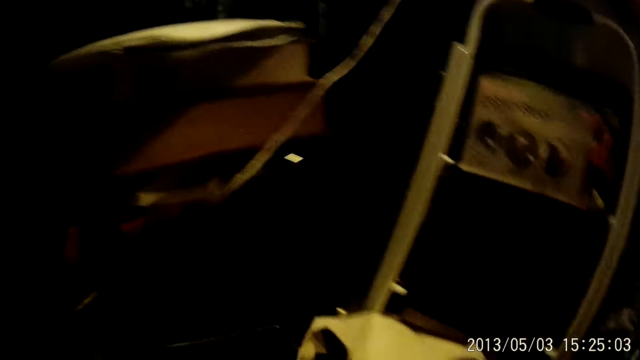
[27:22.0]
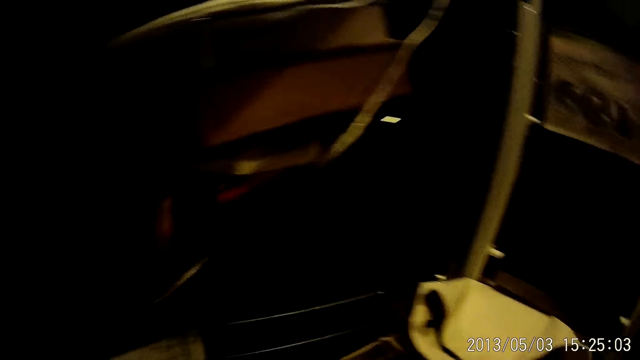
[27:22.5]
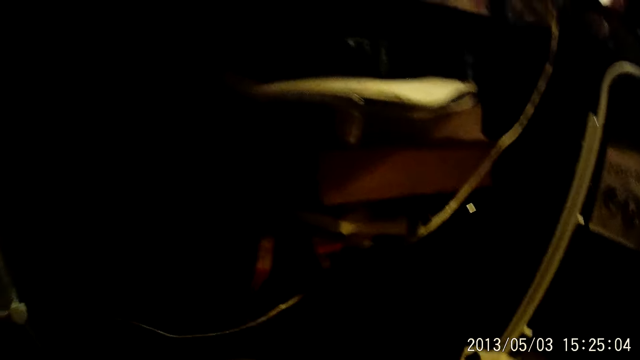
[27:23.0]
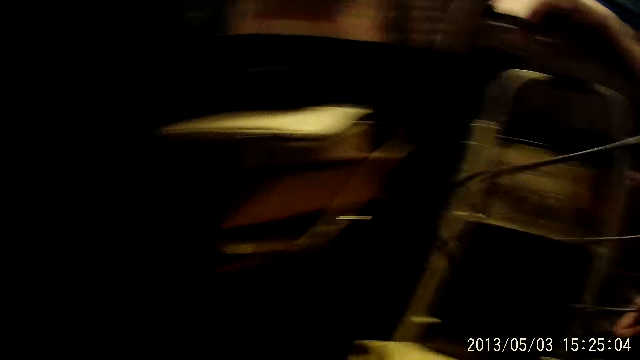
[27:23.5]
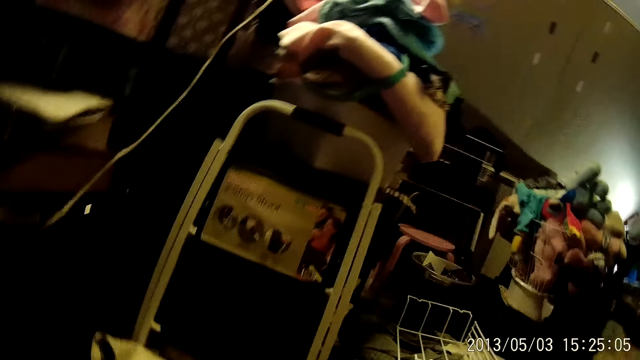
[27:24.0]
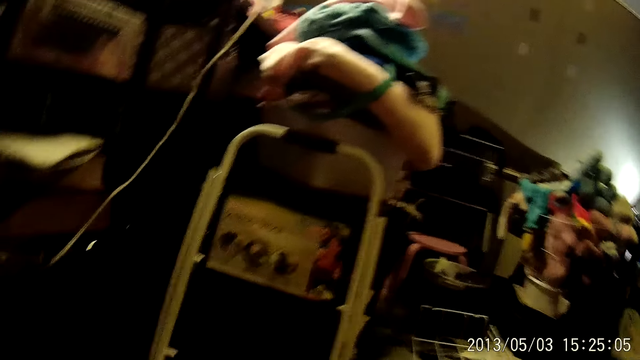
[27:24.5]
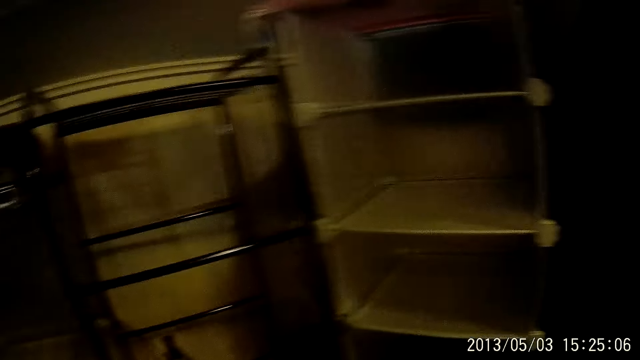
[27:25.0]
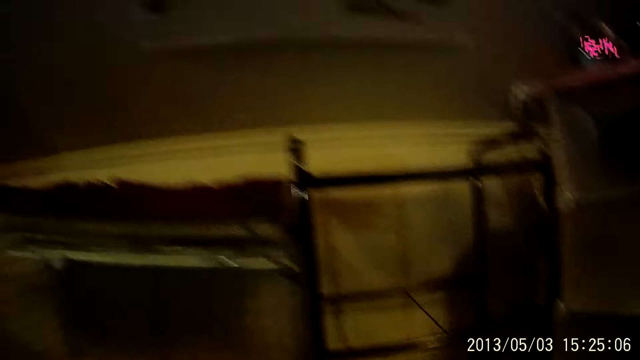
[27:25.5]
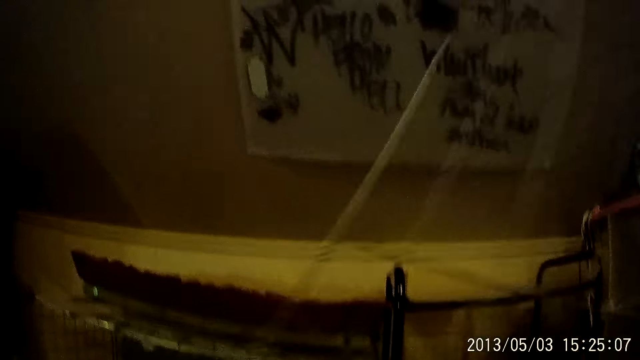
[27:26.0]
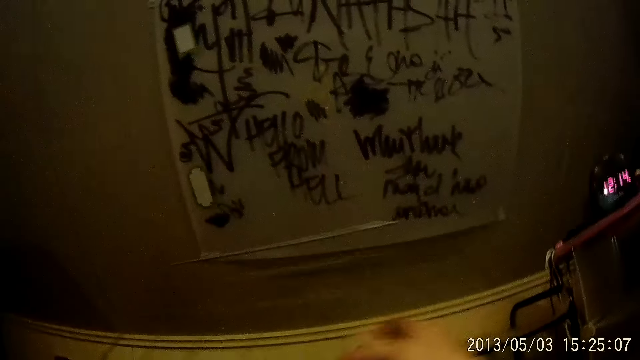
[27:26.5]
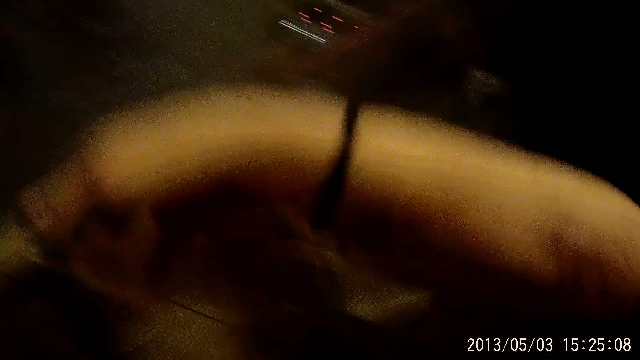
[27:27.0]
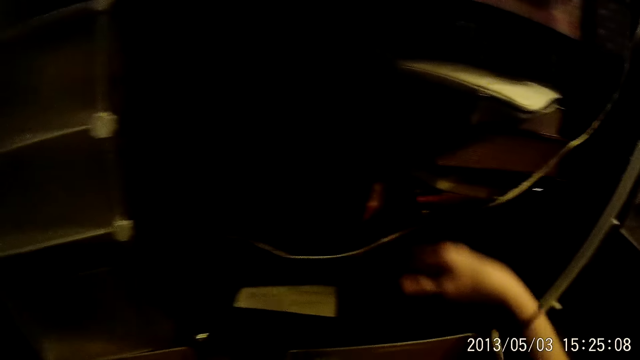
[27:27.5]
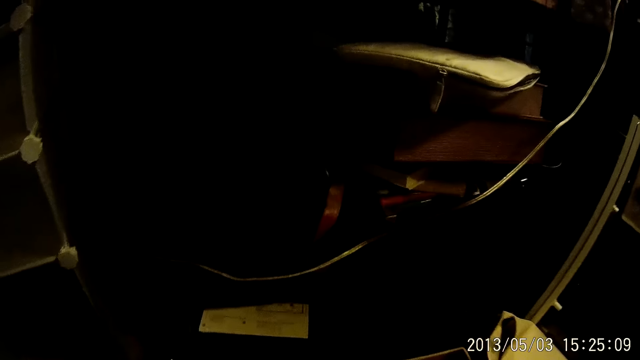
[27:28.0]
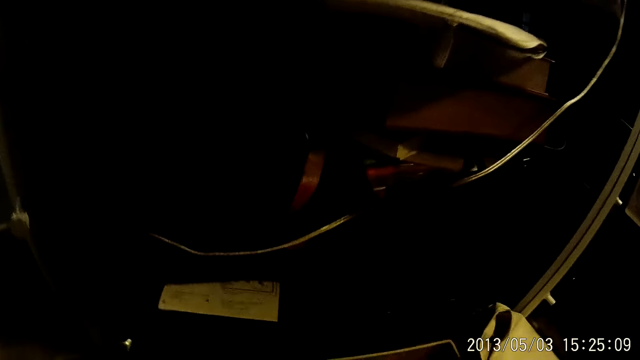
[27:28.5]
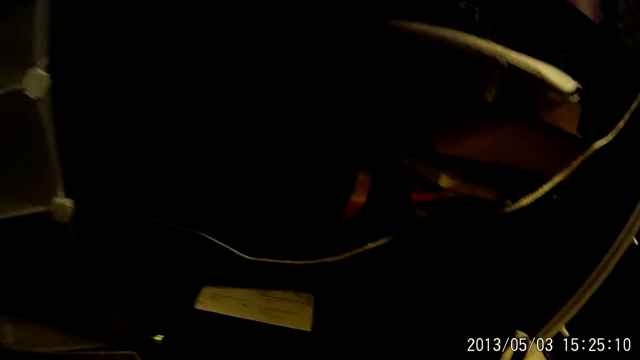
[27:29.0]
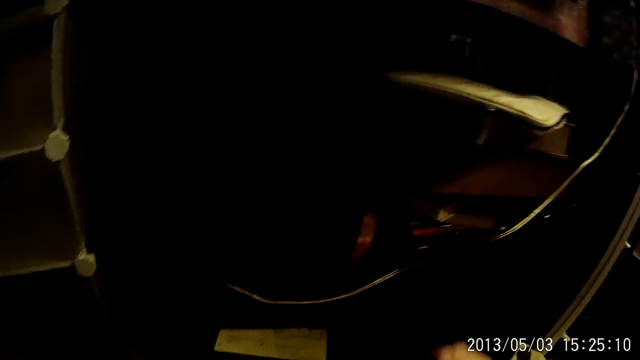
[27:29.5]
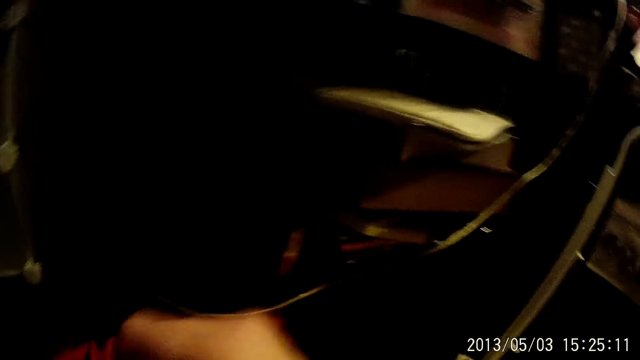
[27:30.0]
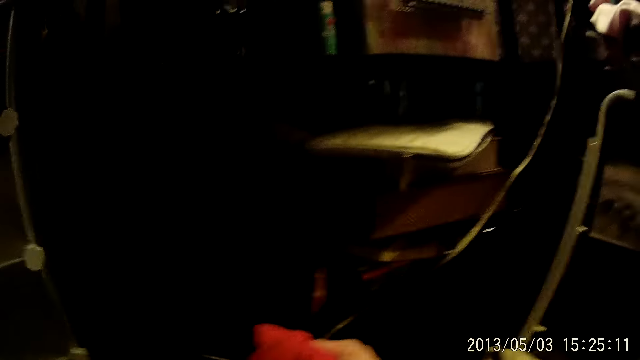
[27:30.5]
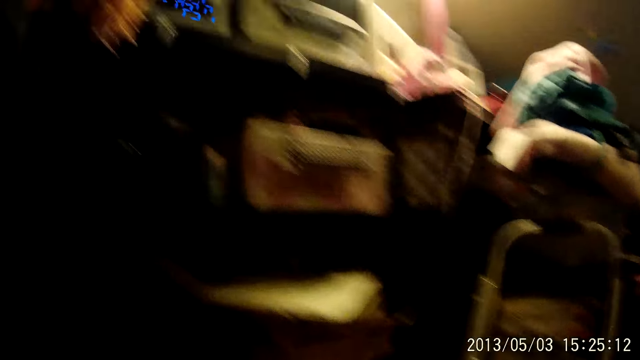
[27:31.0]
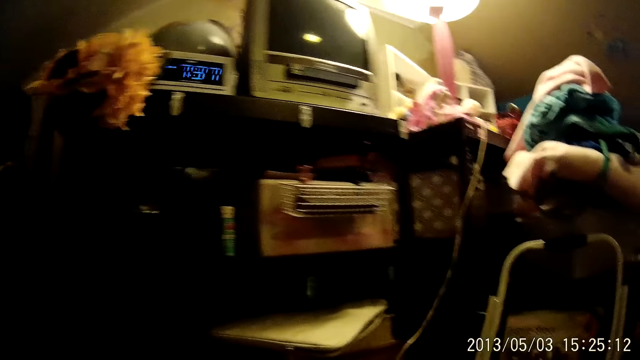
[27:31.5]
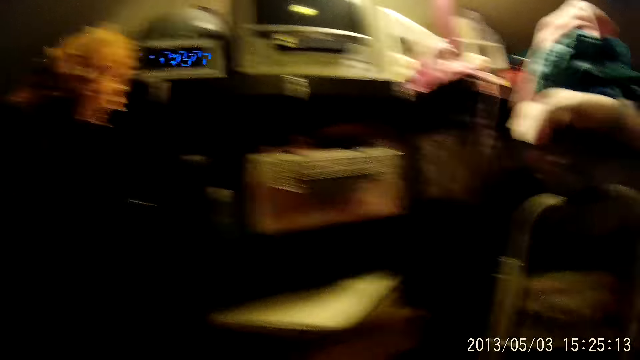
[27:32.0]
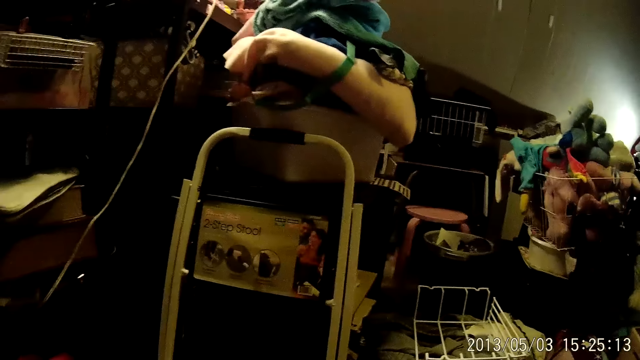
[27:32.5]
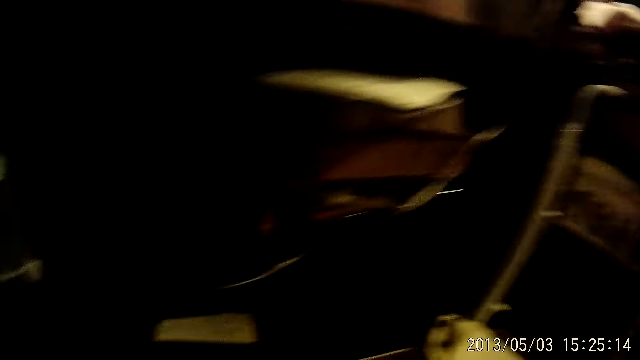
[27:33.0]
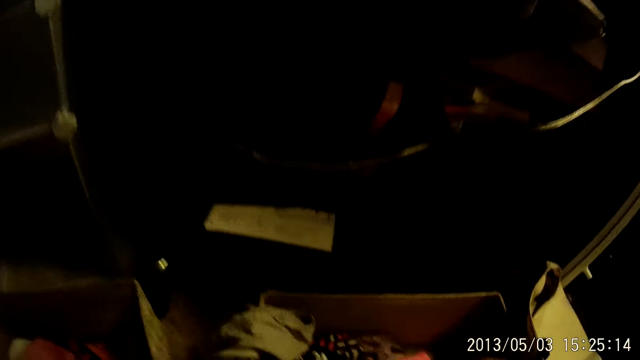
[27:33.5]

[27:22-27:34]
The camera wearer drops the piece of cloth on the floor. She picks up a piece of metal from the floor with her right hand. She looks around. She drops the piece of metal on a metal rack. She does something. She looks around.

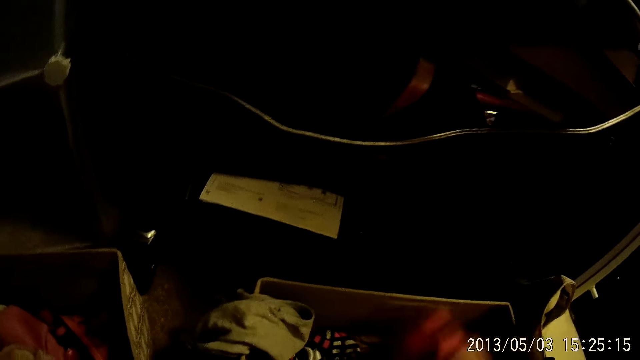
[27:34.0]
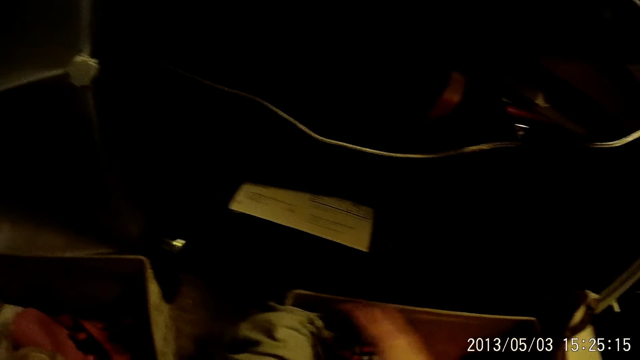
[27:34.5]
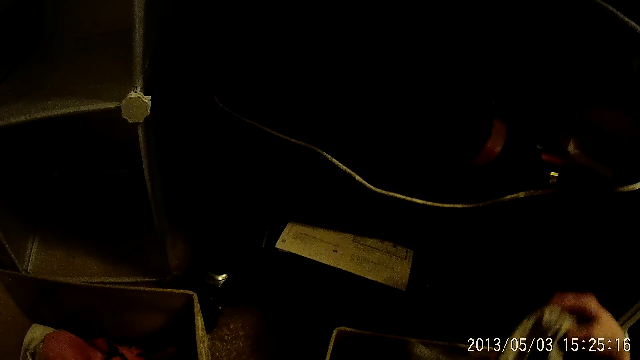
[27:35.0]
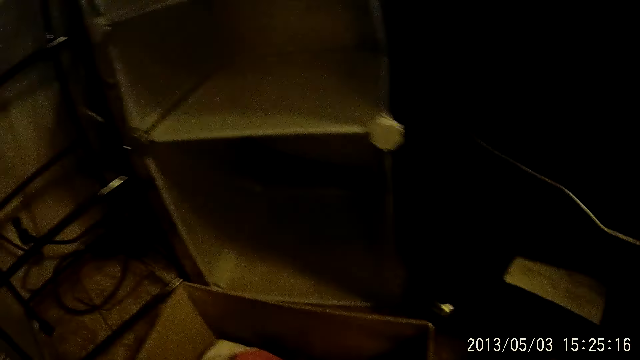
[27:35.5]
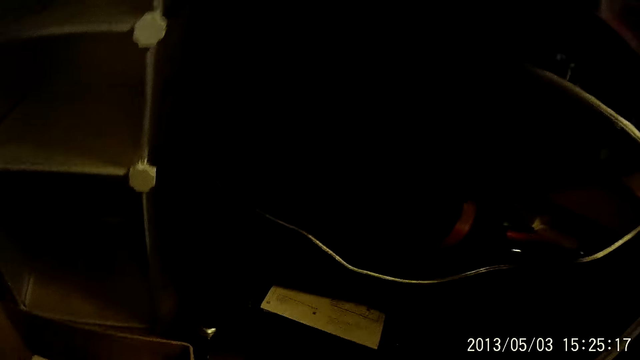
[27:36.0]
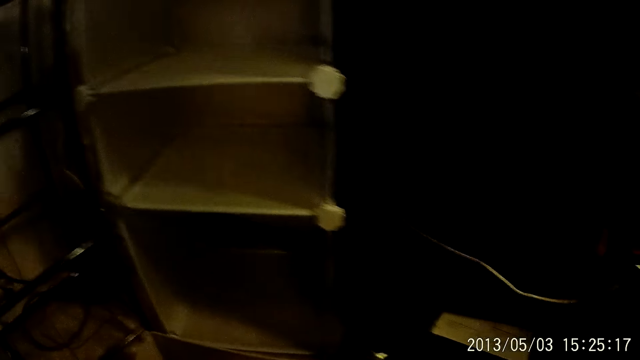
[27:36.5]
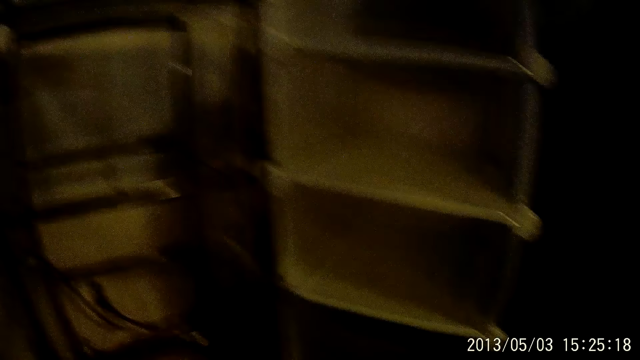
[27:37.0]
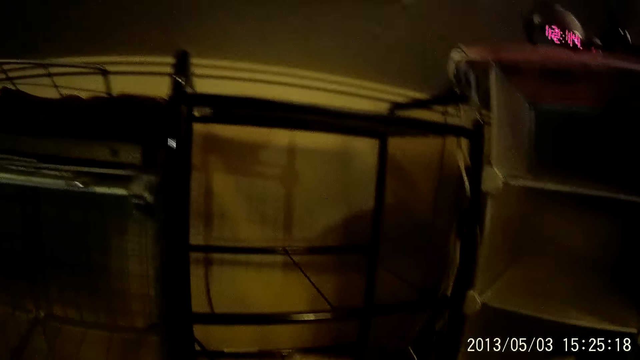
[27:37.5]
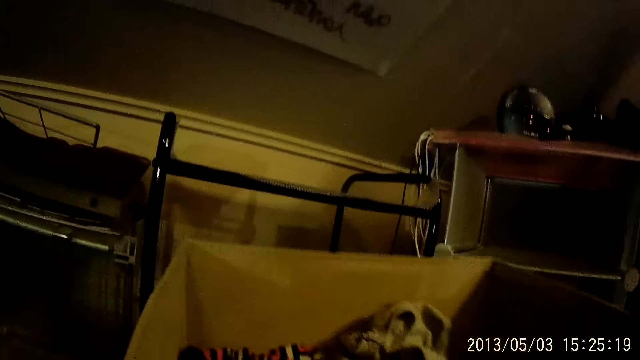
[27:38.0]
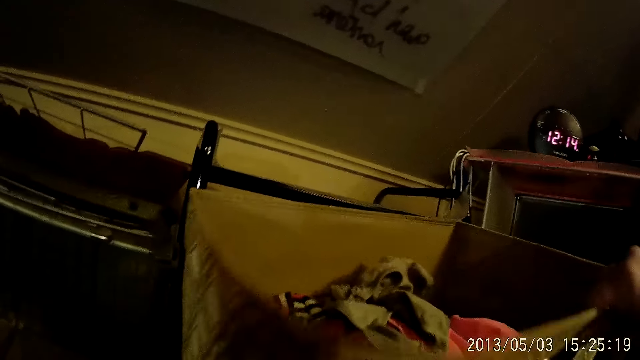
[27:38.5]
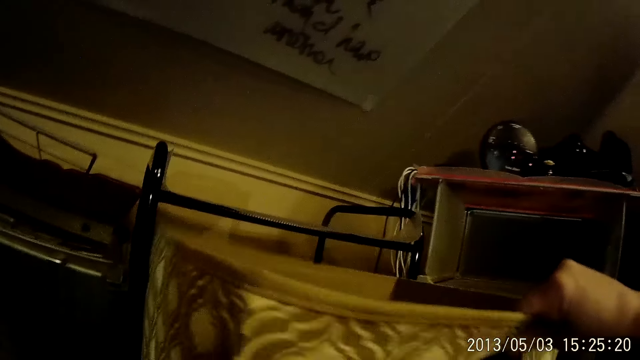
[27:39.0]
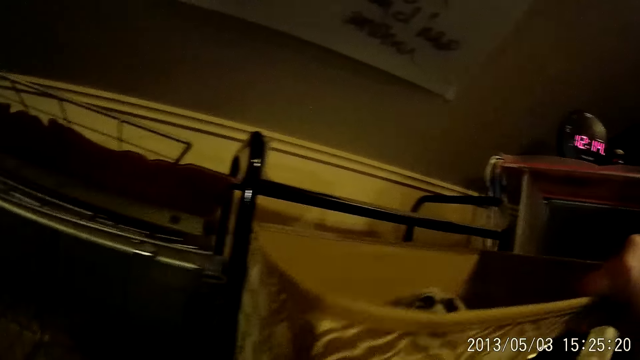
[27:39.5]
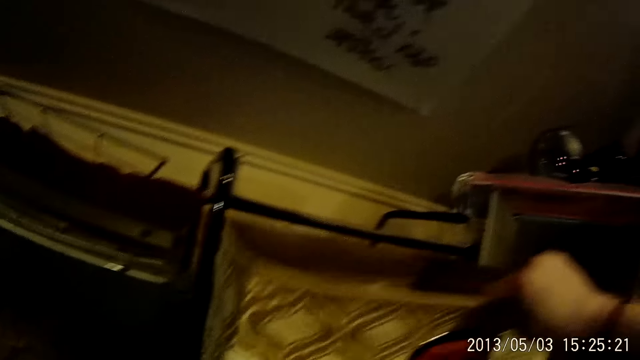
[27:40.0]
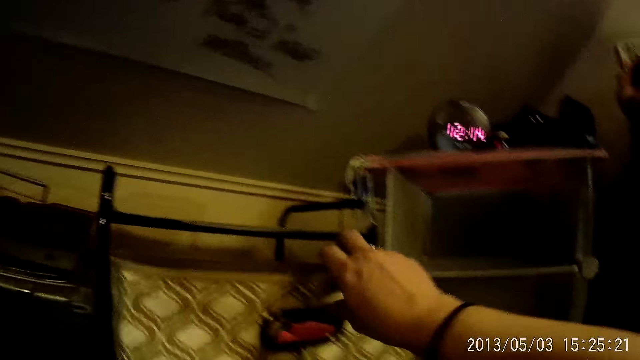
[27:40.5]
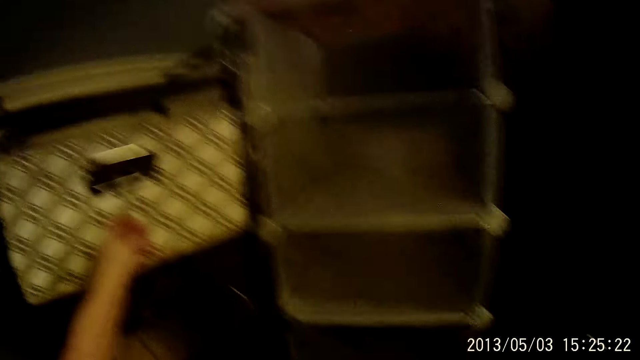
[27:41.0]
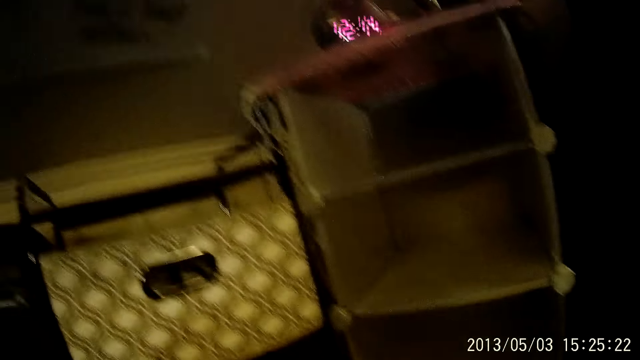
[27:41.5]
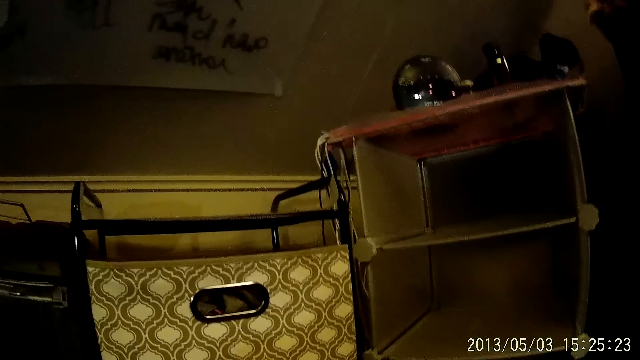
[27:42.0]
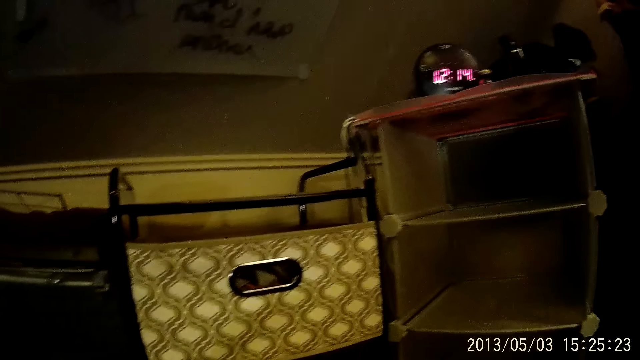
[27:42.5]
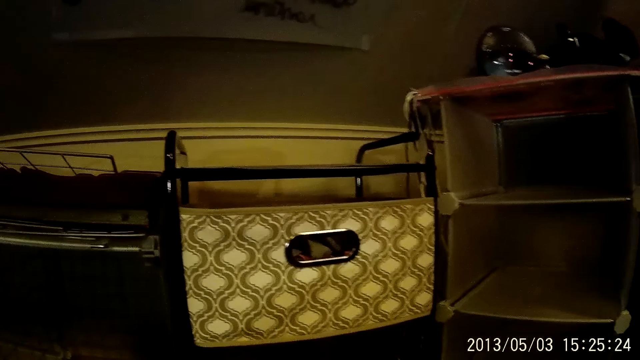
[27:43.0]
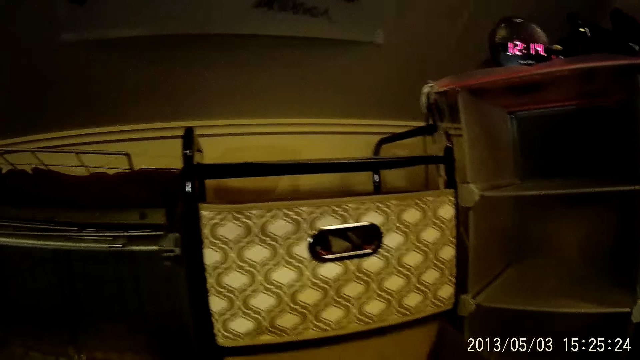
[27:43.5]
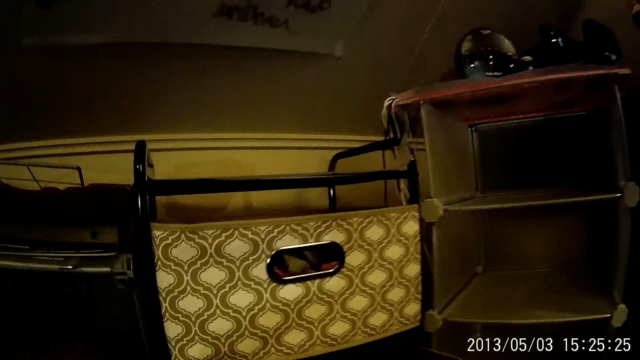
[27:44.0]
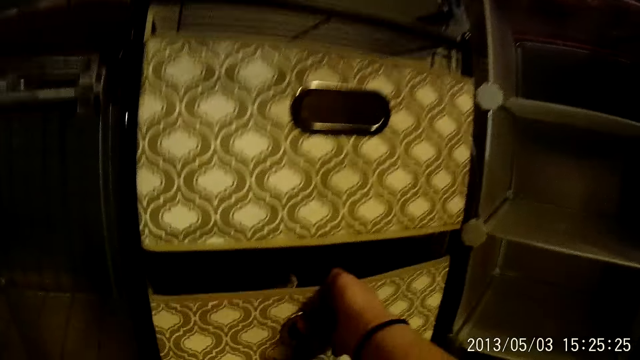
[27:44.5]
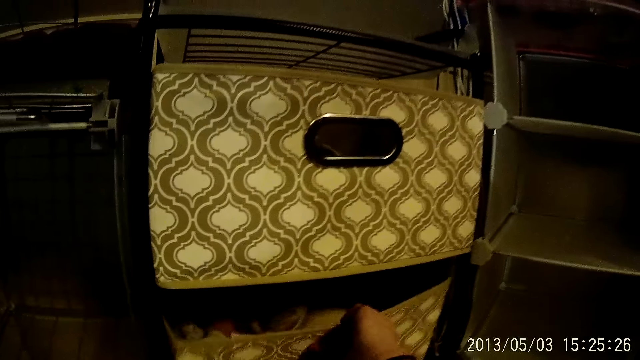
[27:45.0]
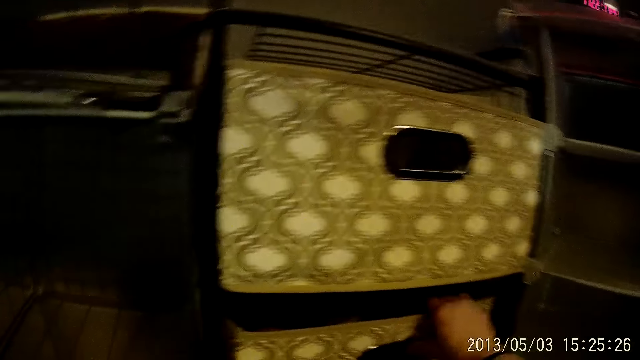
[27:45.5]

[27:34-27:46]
The camera wearer moves a piece of cloth on the box with her right hand. She lifts clothes in the box. She picks up the box from the floor with her right hand. She puts the box inside the rack or storage shelf with both hands. She looks around. She puts another box in the shelf. She adjusts a box from the rack with her right hand.
